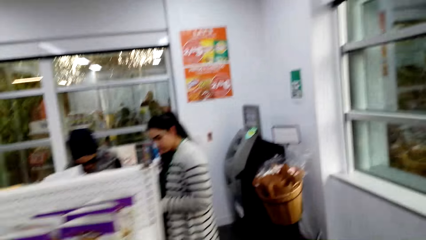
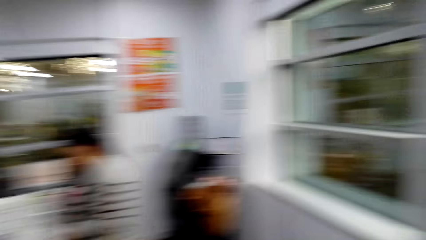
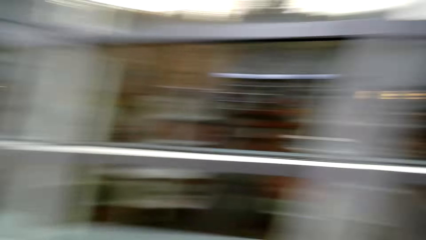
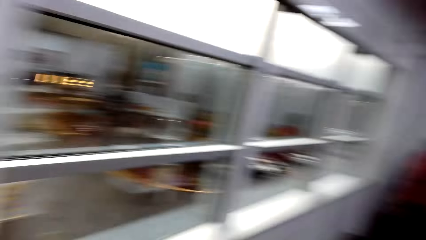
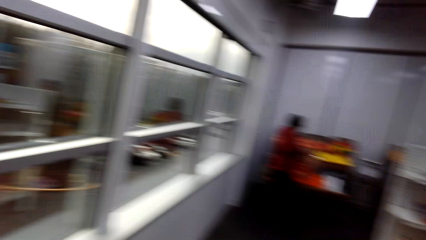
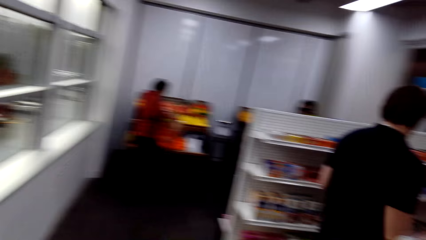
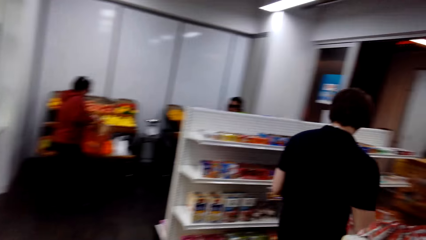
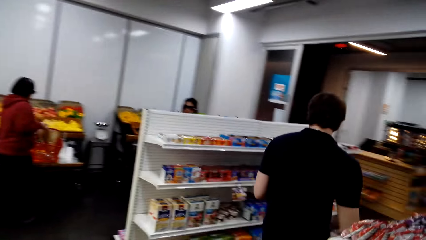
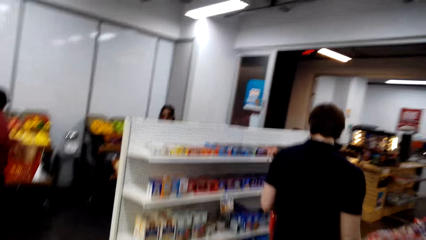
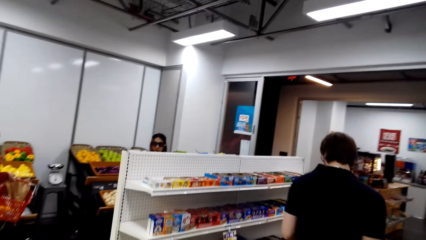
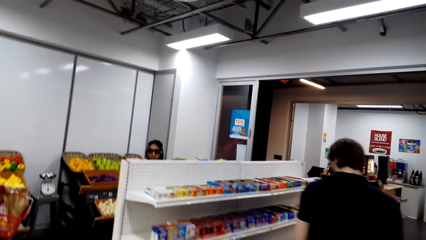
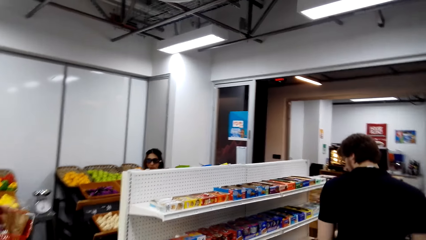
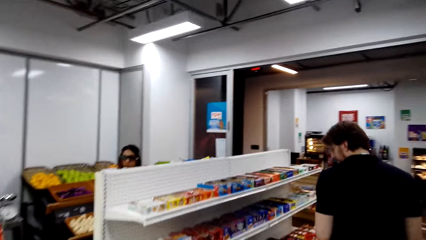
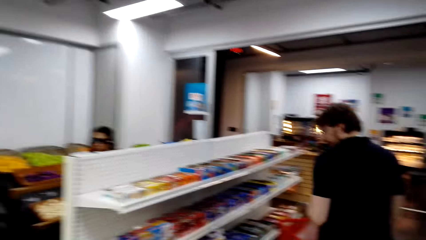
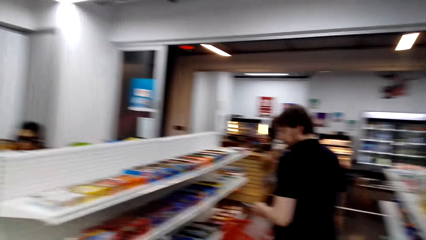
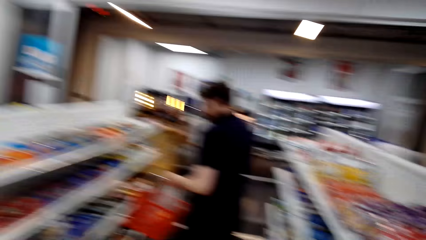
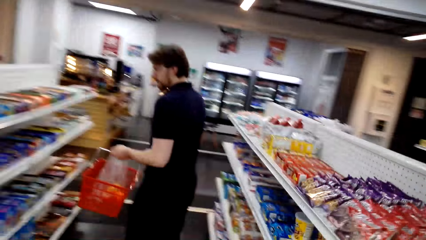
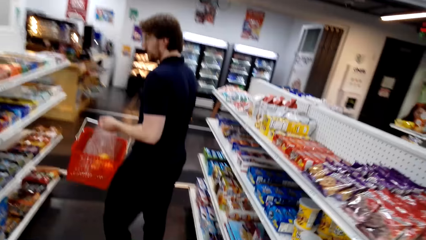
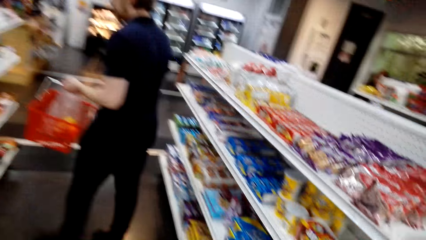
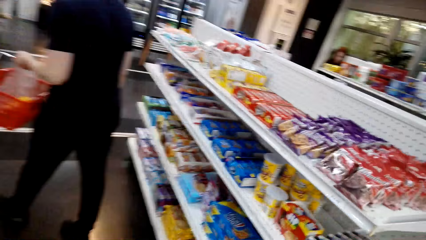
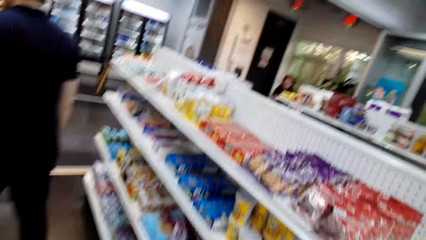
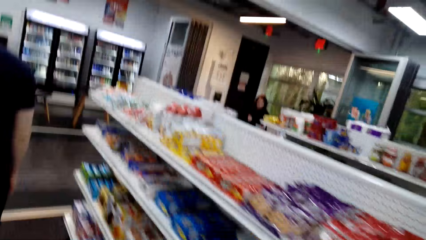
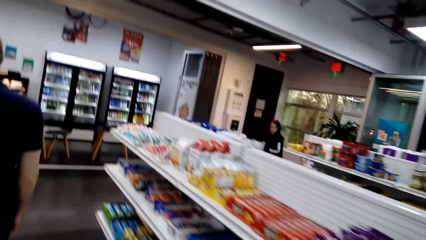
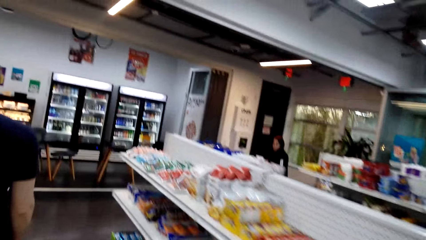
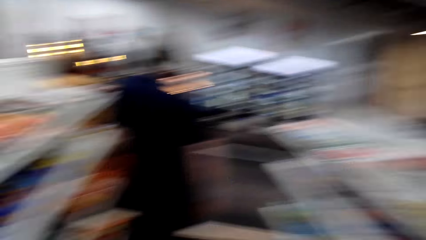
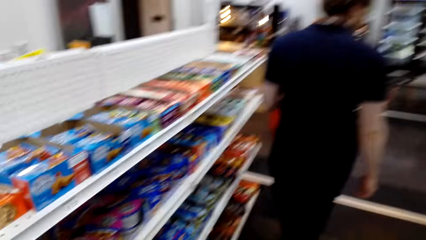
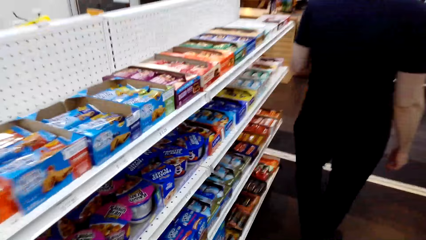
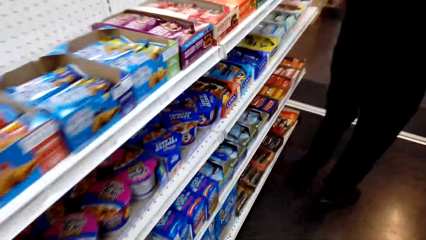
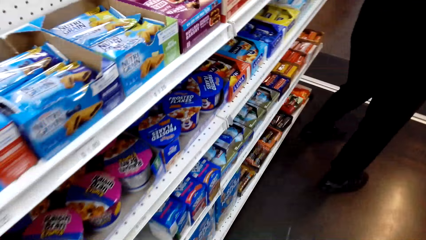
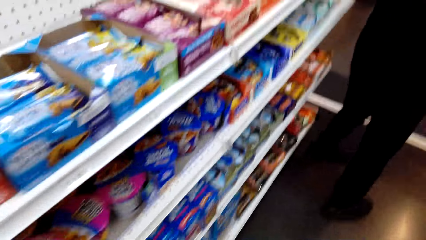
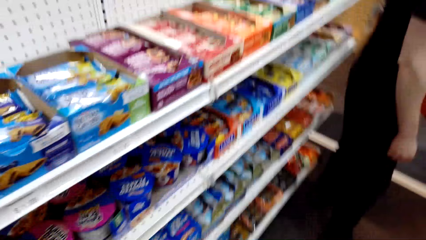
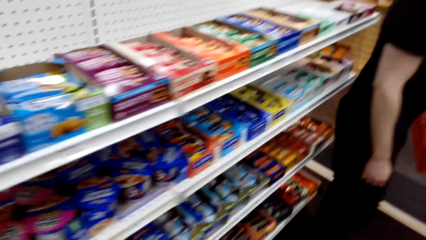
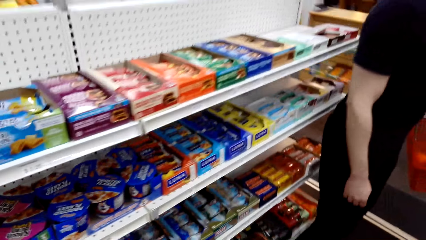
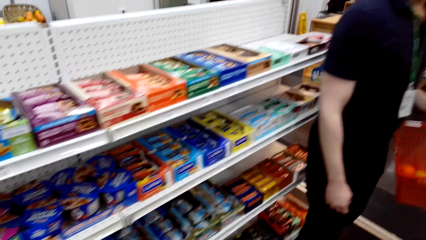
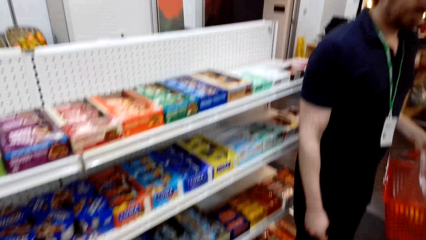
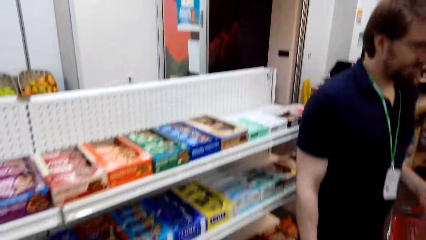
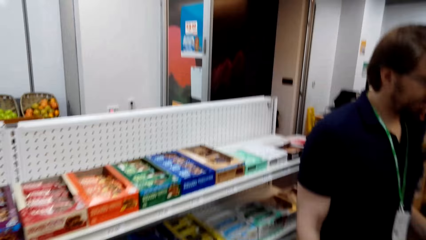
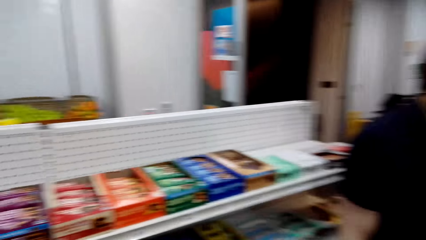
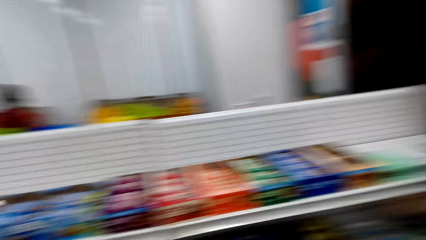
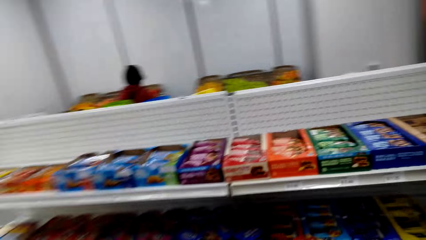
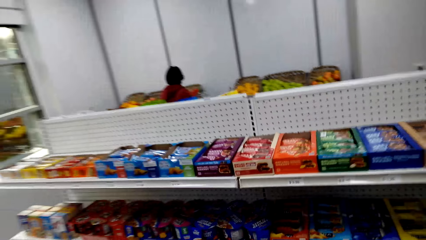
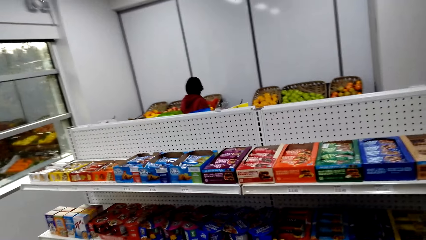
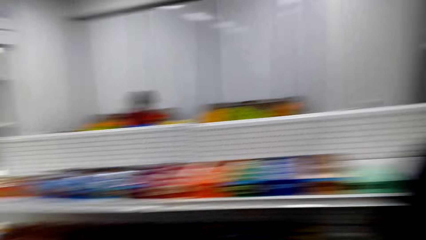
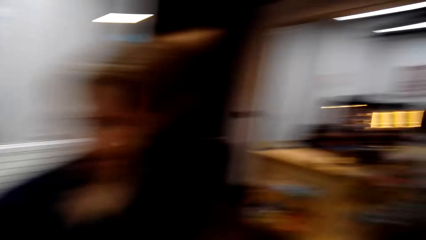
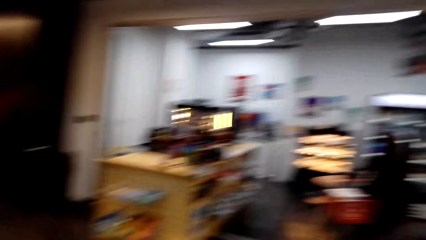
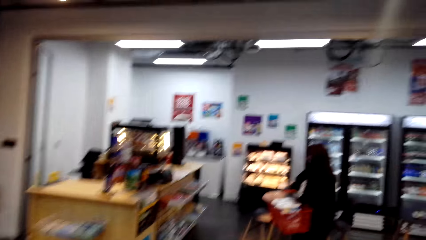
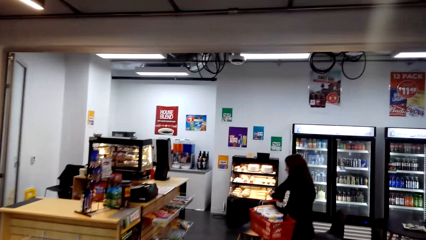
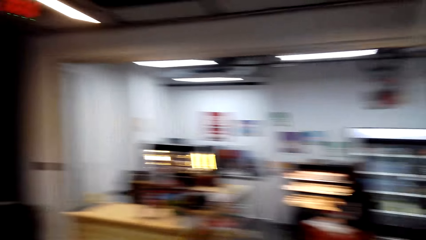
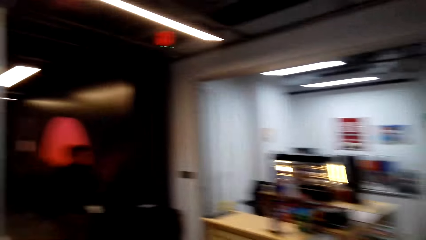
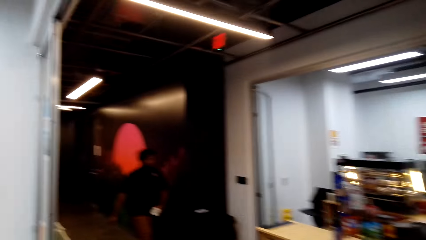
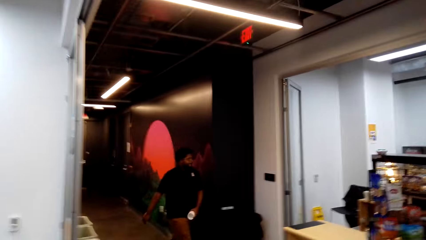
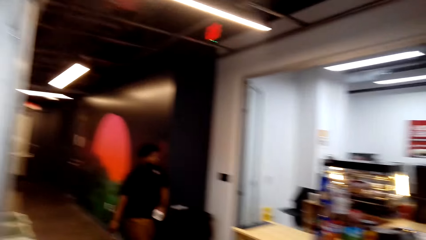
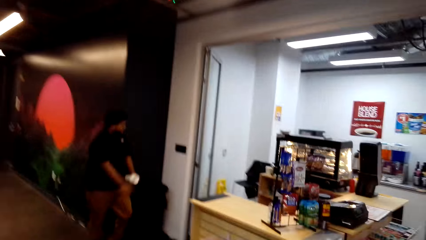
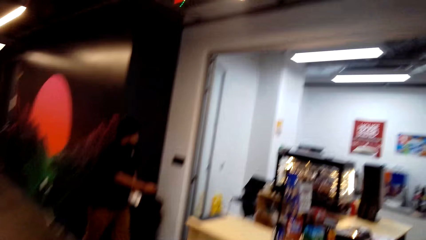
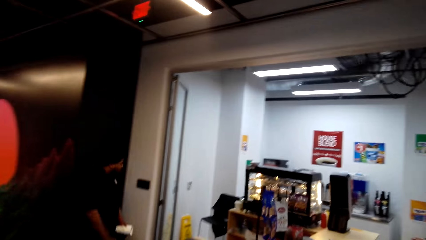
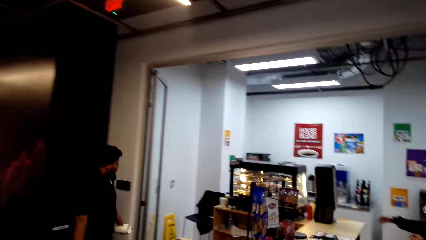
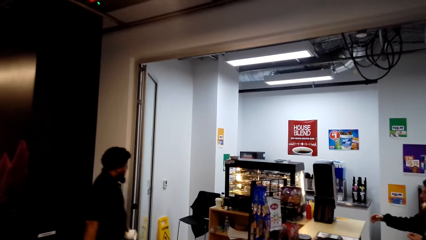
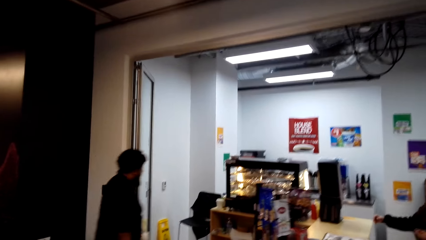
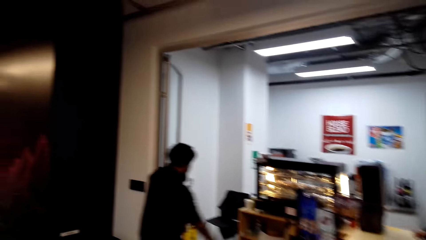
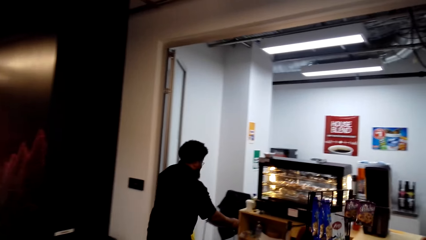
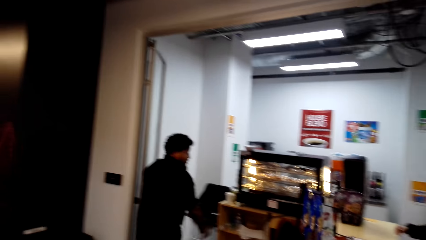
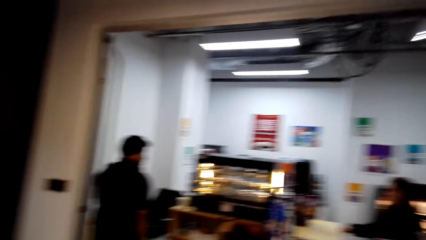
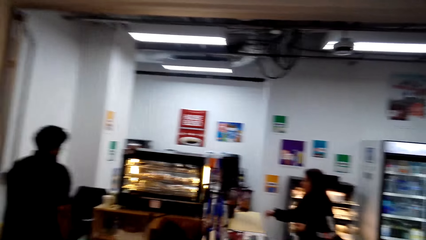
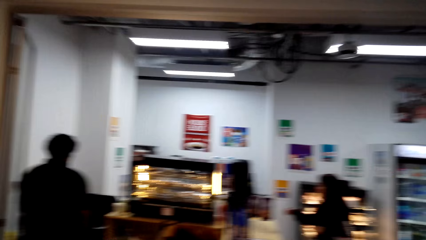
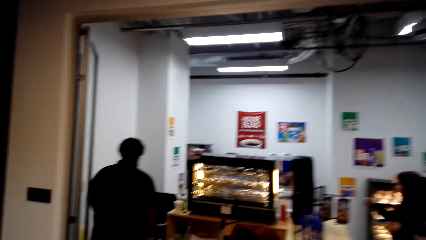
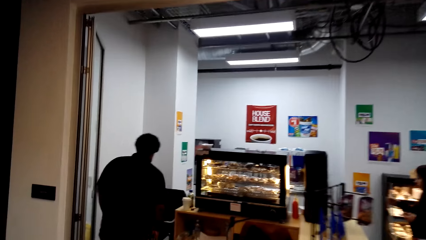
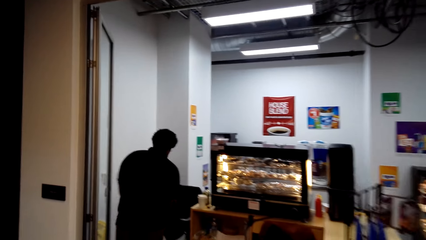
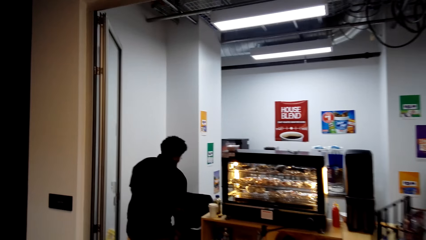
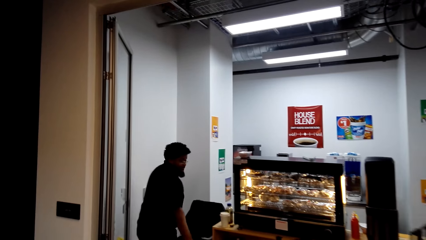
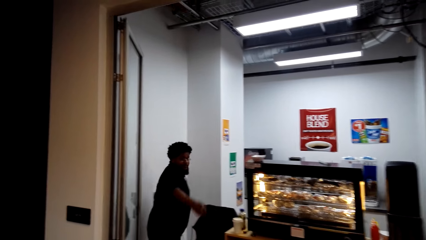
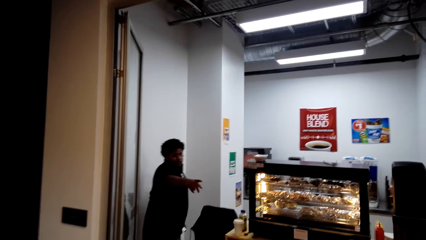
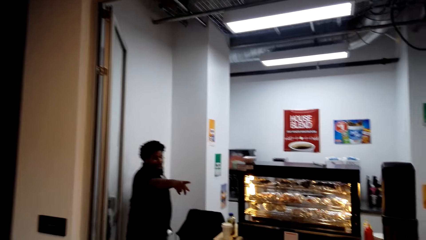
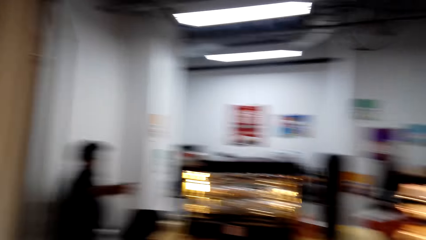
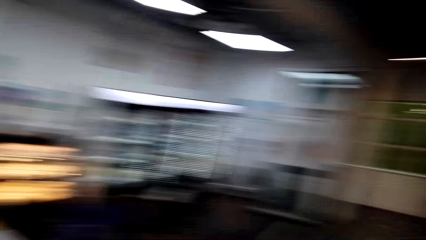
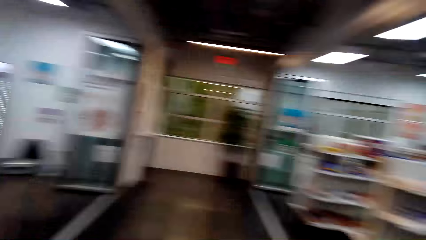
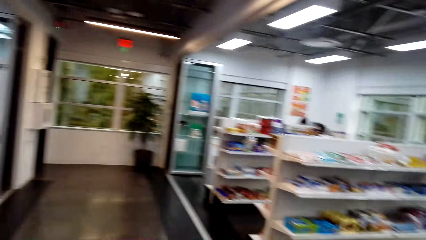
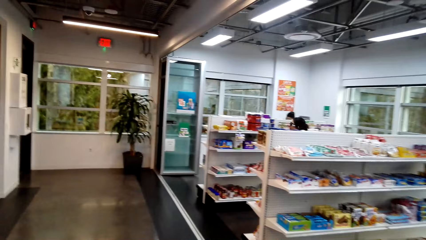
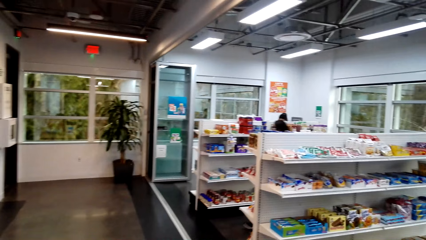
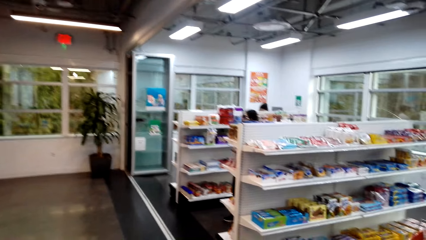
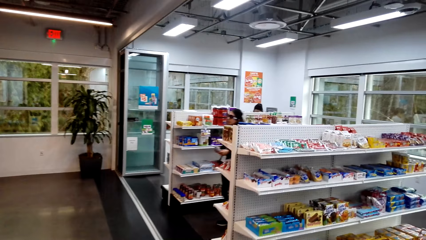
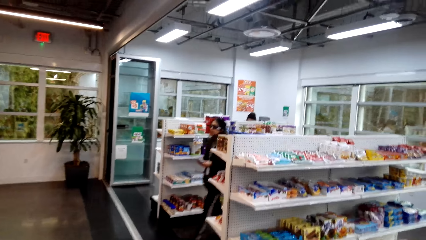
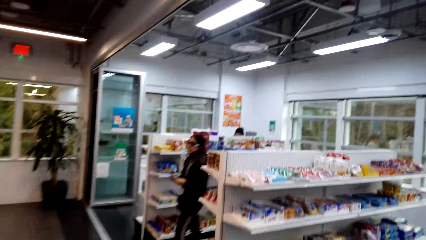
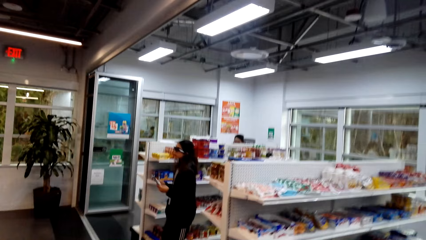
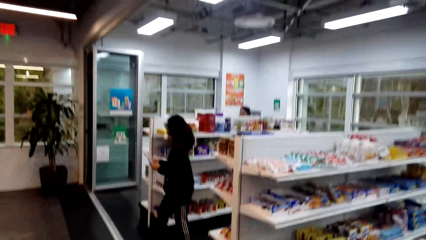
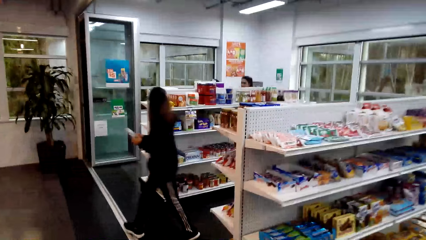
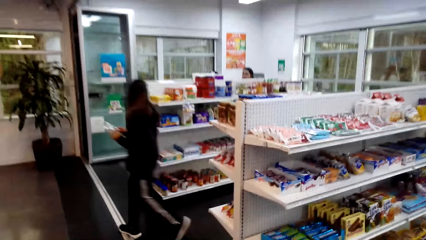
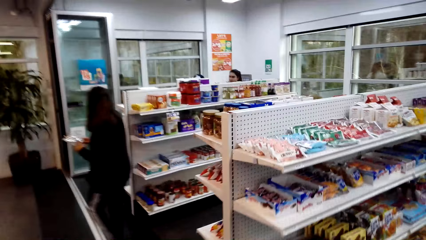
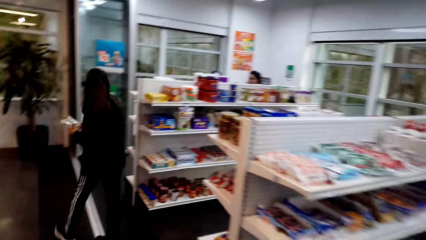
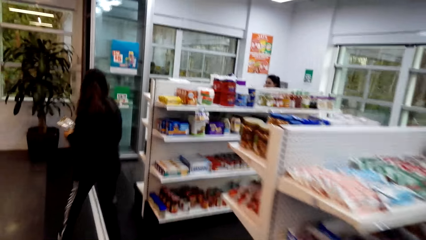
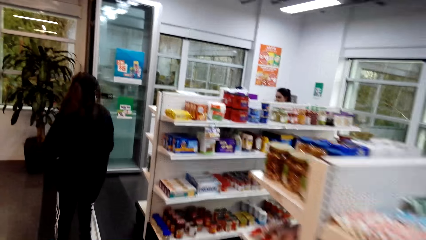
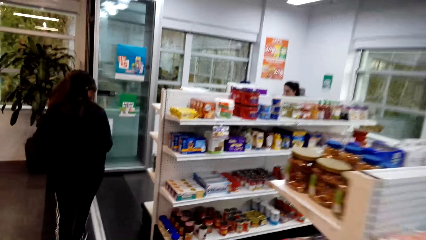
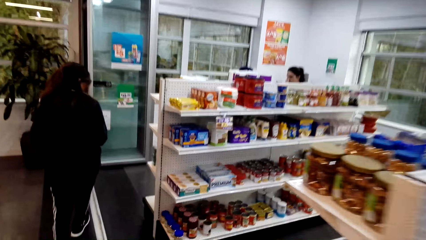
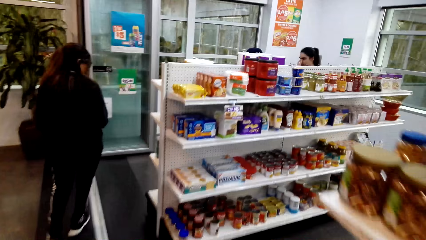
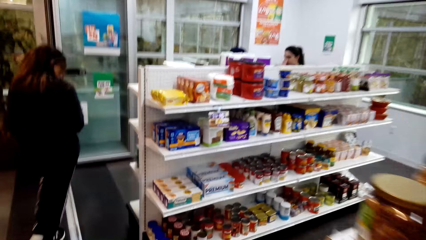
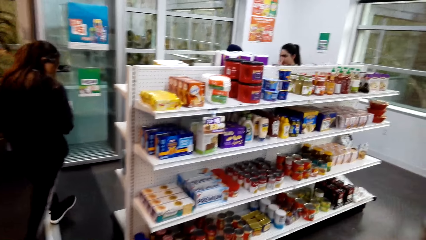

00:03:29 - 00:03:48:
The camera wearer moves towards another rack. They walk around. They inspect the racks. They walk towards the counter. They talk to a man. The man walks towards the display cabinet. The camera wearer talks to the man again. The man speaks to the camera wearer. The camera wearer moves towards another rack.
